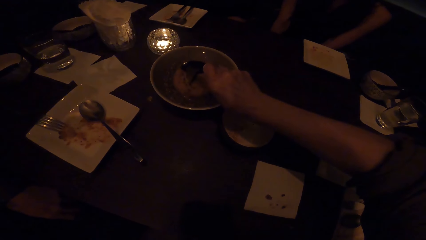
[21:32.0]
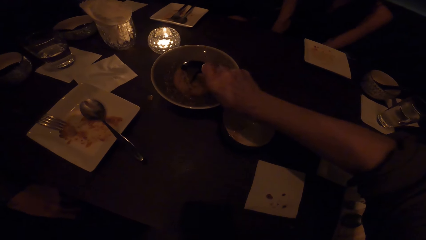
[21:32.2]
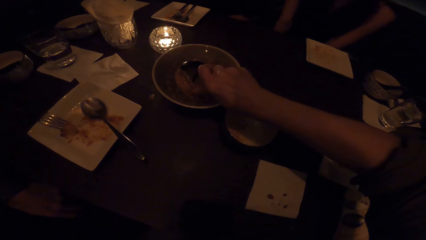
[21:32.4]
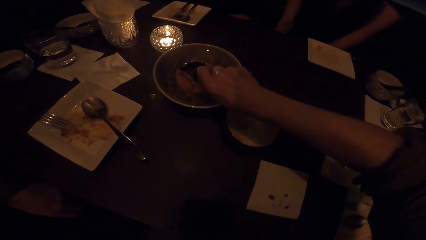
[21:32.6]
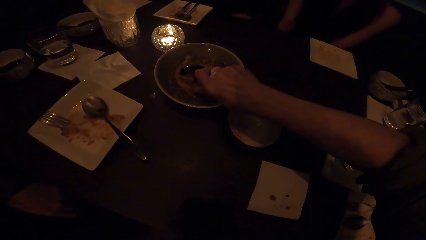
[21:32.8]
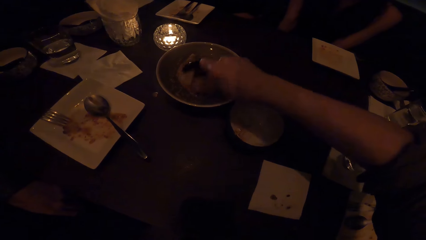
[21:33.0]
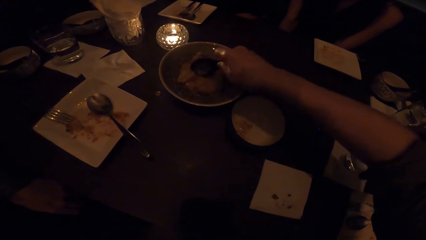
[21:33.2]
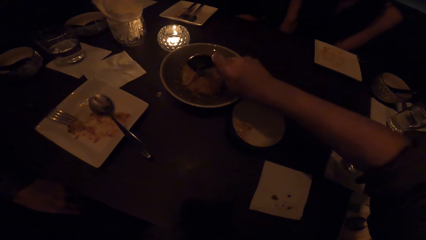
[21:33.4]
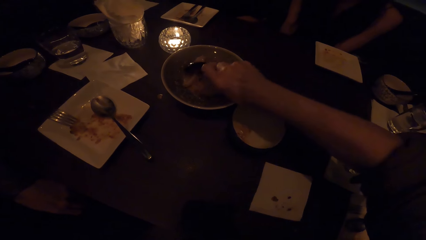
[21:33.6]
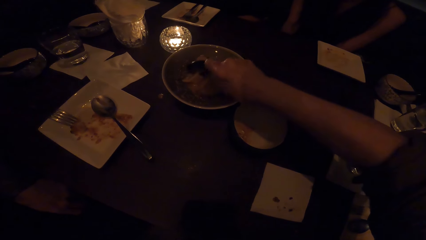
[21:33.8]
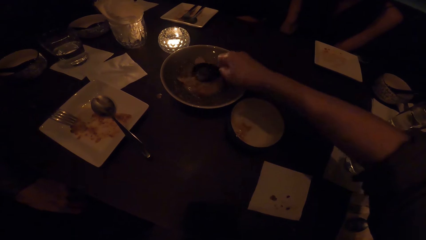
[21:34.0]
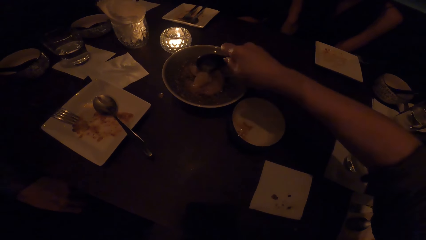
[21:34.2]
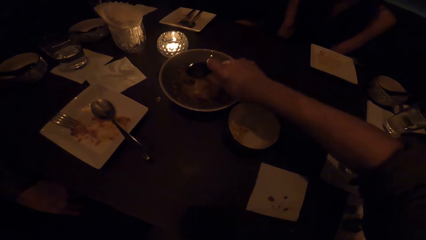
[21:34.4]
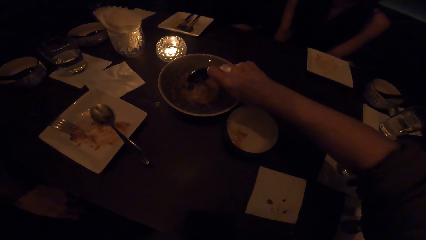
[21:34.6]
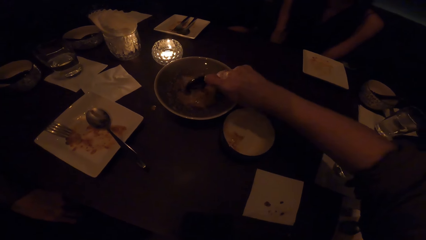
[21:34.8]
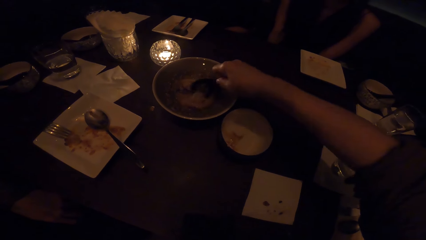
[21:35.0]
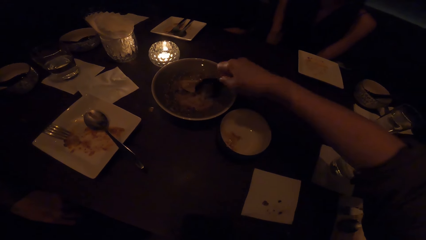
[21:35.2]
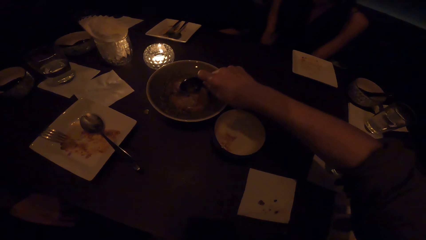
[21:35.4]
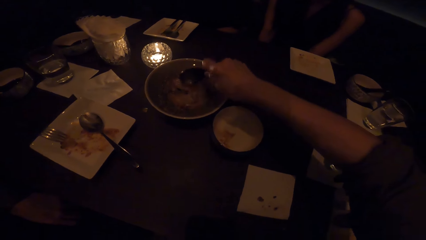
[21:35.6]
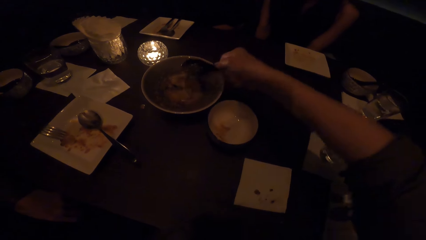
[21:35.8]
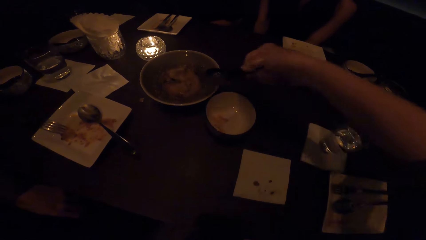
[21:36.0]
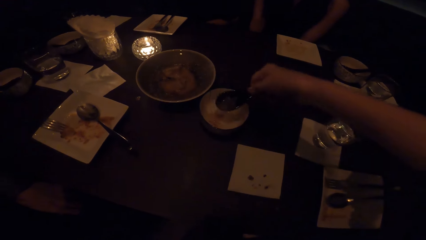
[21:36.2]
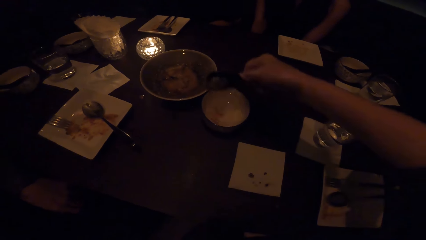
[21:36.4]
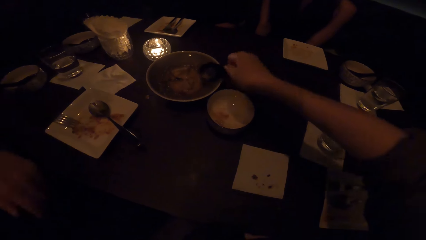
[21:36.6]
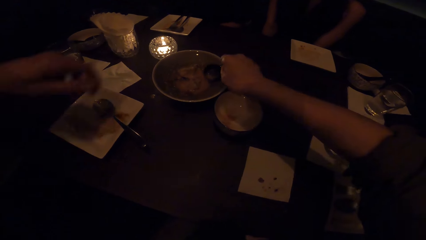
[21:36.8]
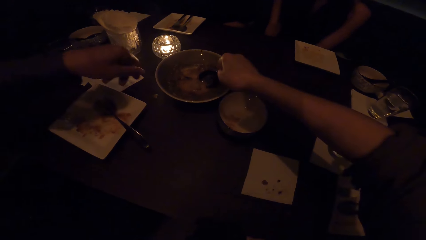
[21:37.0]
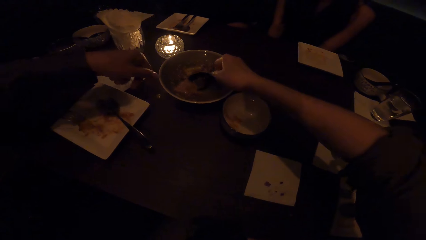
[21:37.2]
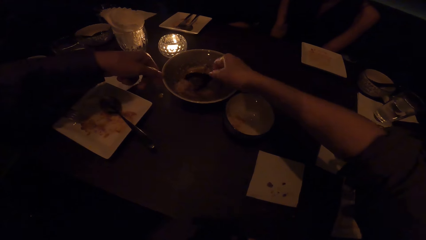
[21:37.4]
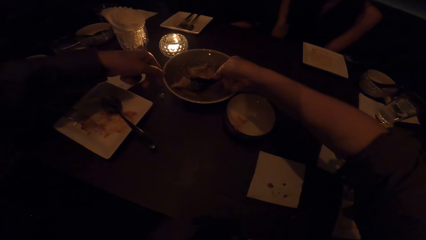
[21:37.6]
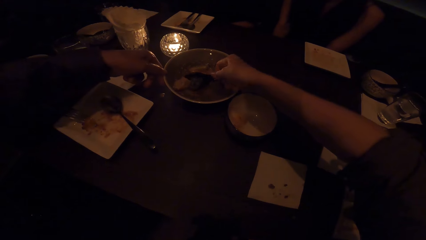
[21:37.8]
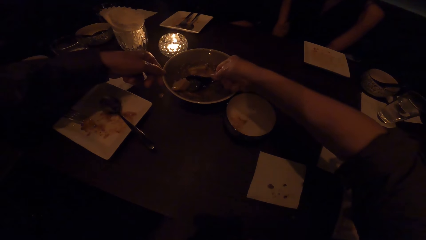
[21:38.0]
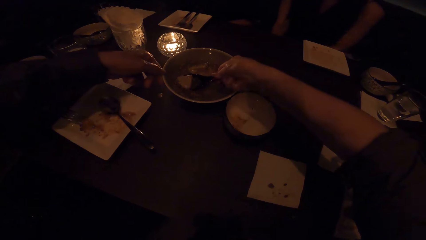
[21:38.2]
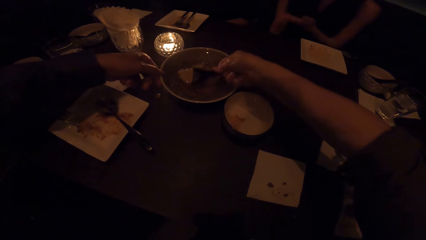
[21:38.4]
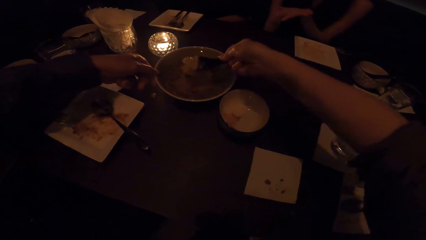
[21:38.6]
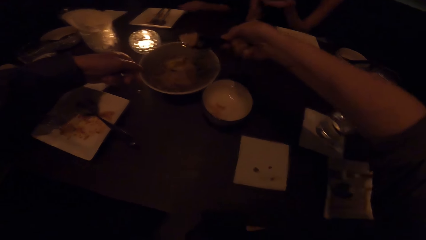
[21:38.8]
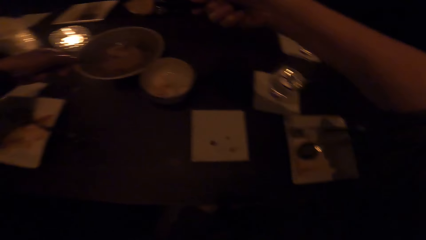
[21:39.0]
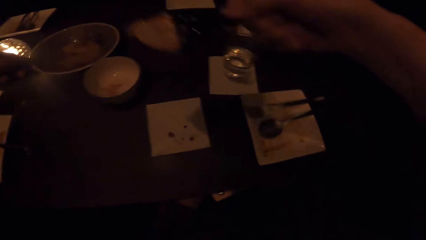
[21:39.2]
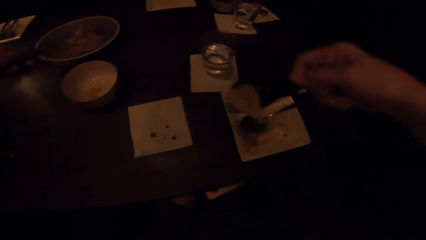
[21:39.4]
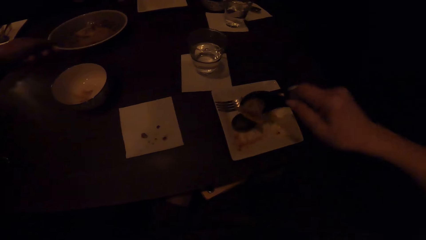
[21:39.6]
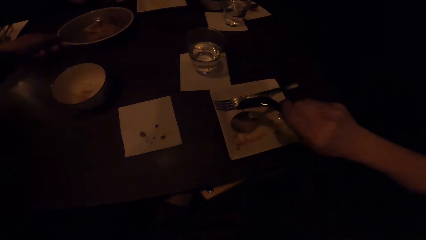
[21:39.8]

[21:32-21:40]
The camera wearer serves food from the serving dish.

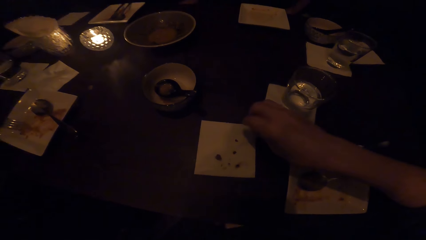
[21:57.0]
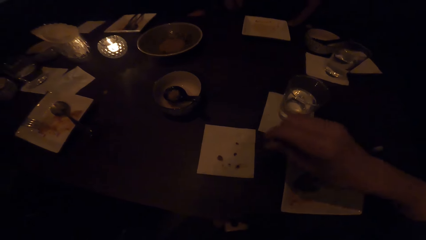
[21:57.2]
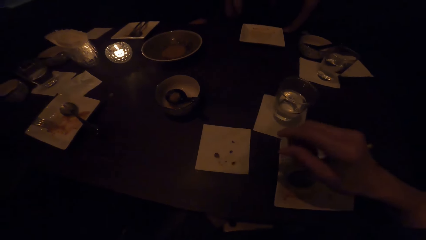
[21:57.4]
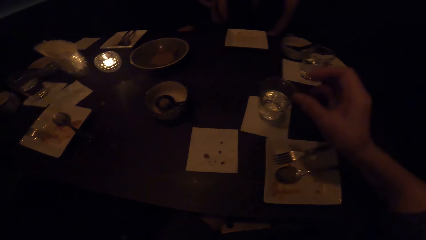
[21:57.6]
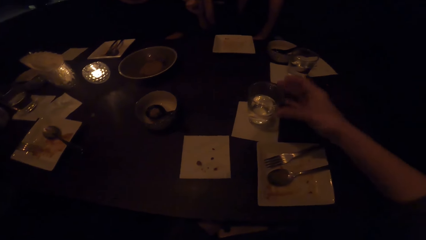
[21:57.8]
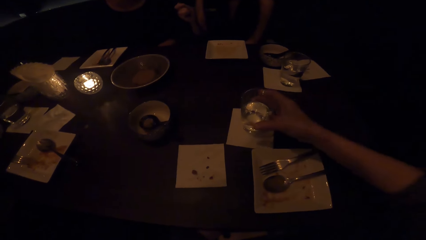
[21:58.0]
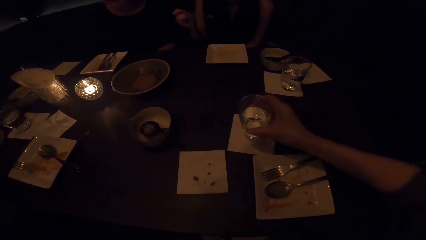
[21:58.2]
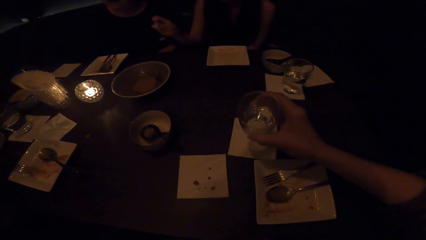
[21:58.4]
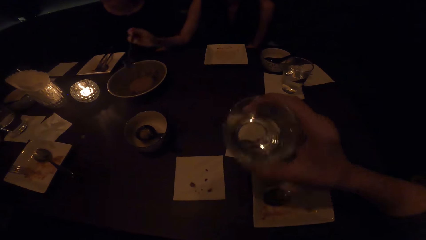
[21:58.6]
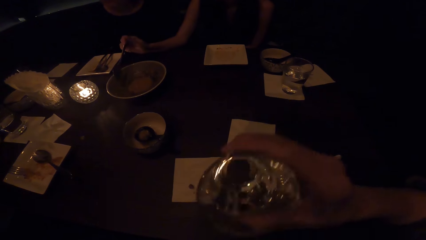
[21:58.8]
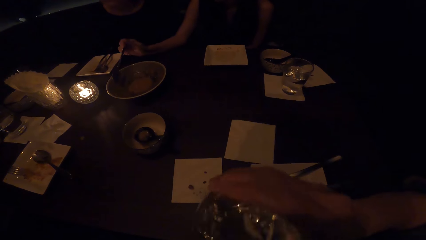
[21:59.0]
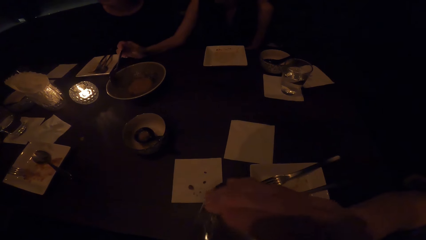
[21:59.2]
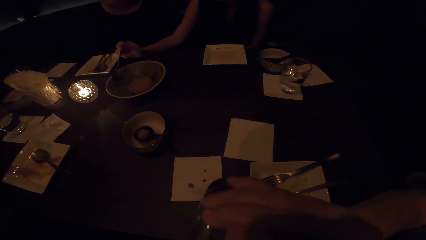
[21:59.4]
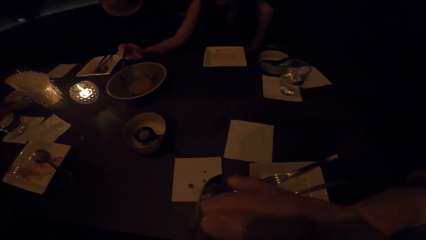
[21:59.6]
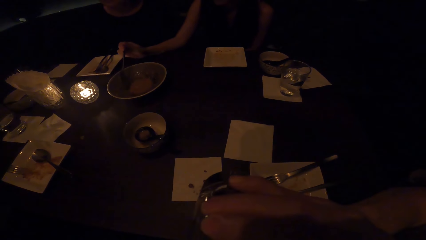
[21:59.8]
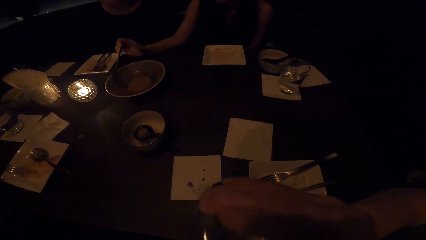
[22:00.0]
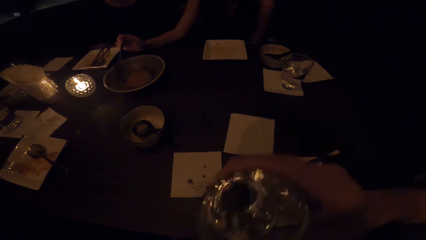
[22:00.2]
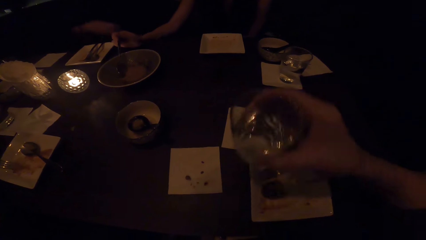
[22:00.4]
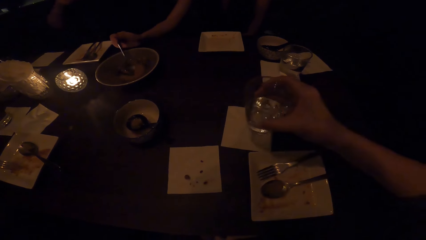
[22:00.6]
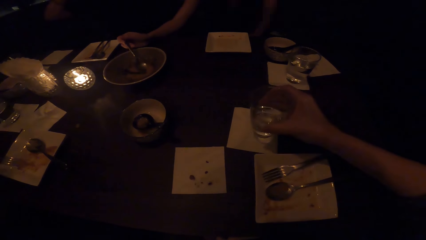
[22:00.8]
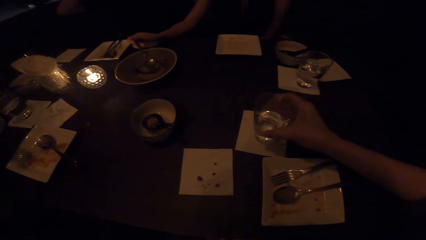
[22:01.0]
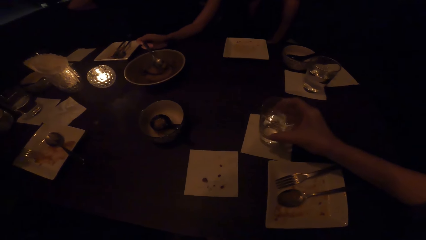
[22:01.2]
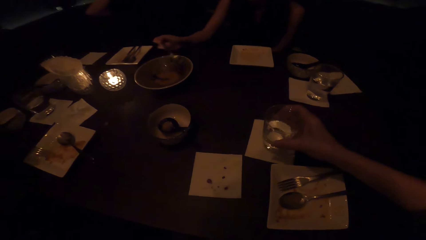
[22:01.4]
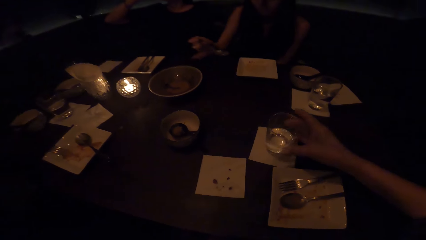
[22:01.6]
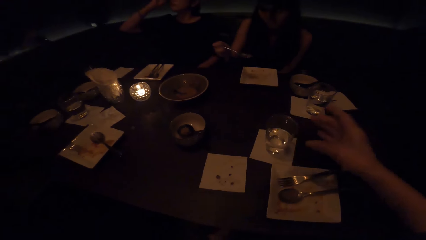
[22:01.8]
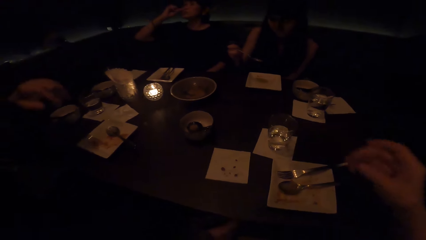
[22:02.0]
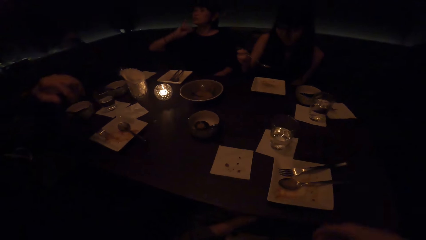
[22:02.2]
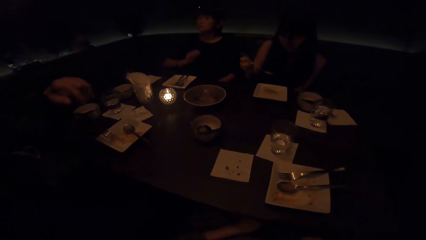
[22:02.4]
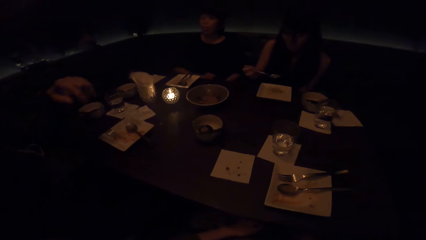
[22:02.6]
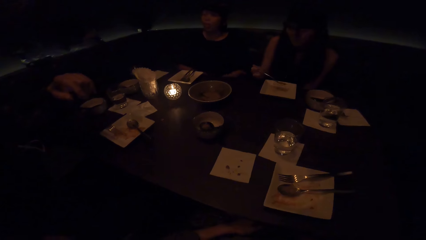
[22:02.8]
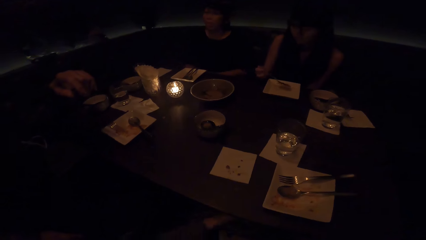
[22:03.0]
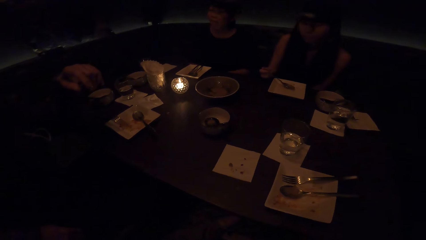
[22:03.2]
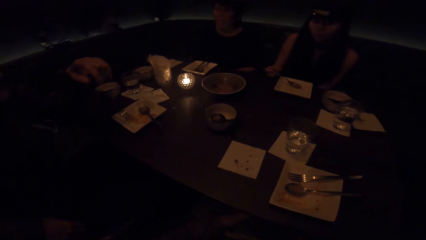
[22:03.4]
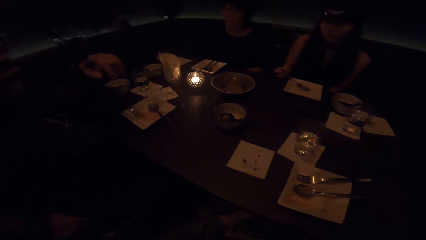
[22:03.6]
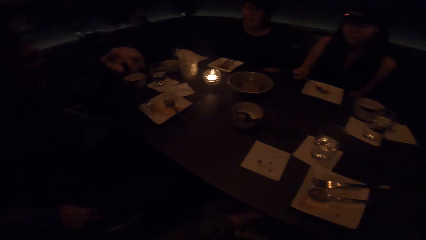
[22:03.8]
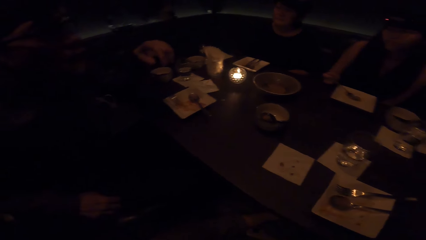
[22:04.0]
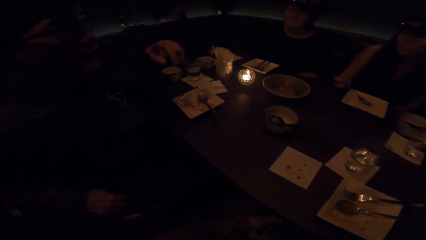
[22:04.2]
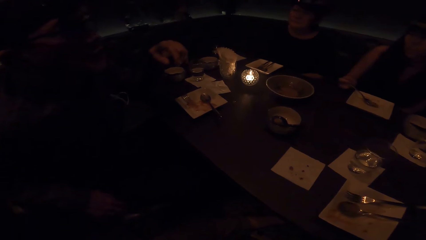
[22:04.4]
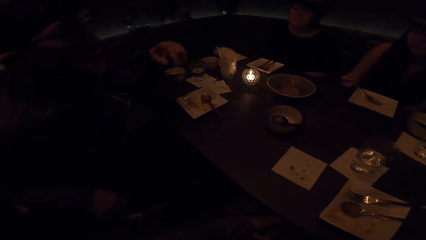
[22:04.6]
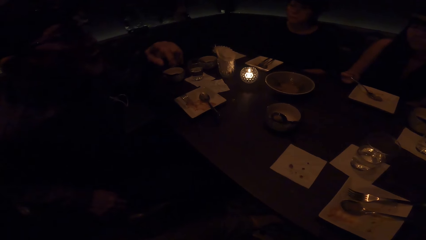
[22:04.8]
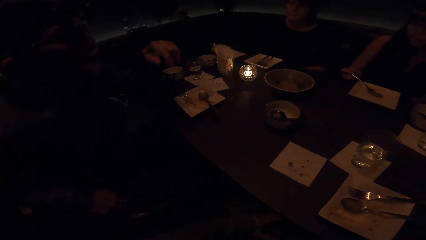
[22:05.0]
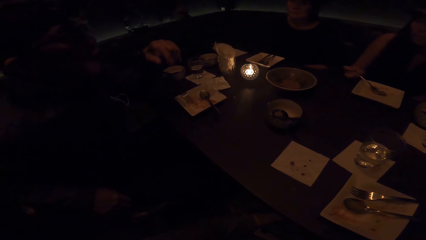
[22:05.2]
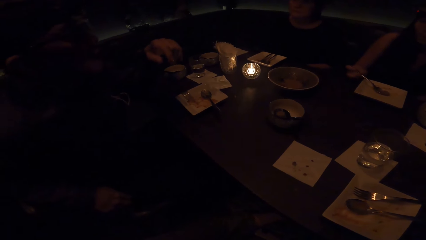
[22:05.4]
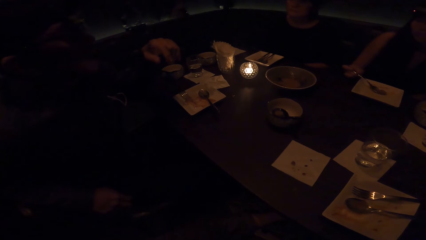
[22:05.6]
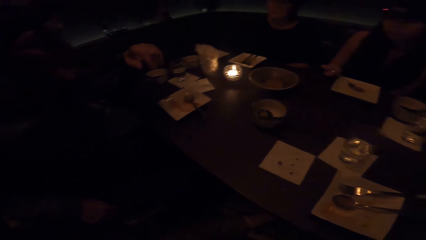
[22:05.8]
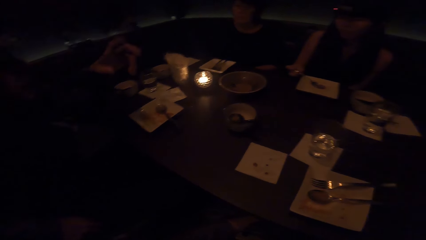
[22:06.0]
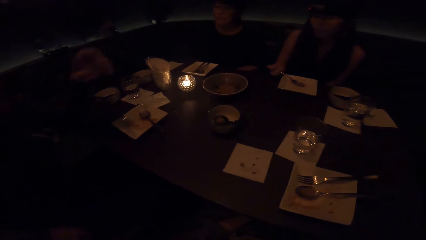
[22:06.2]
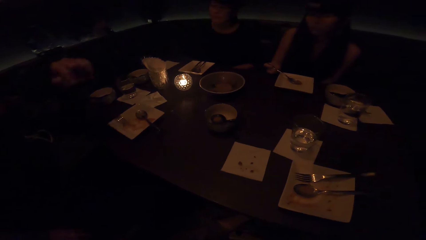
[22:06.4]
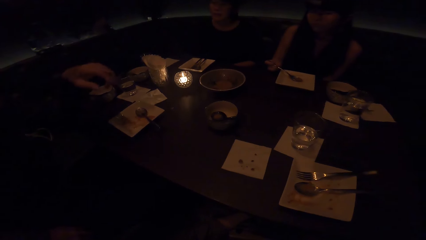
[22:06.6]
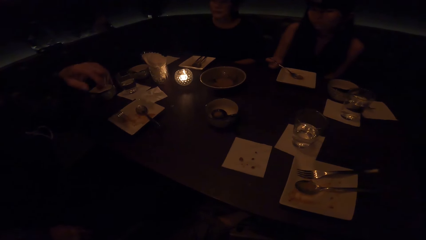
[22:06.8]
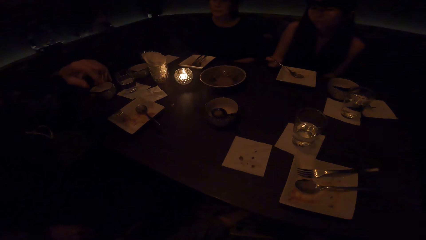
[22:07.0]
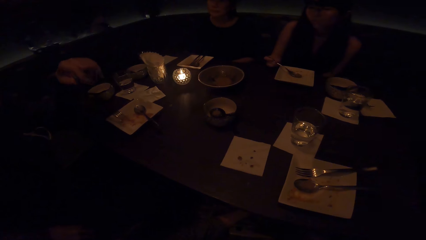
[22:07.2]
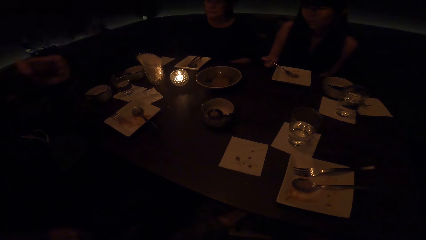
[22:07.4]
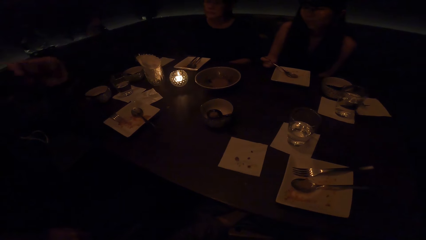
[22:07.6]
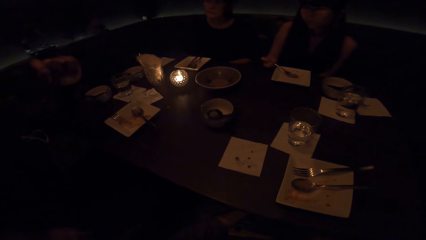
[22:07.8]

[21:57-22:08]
The camera wearer picks up a glass of drink from the table. They take the drink in the glass. They put the glass of drink on the table. A person talks to others. Another person eats food.
